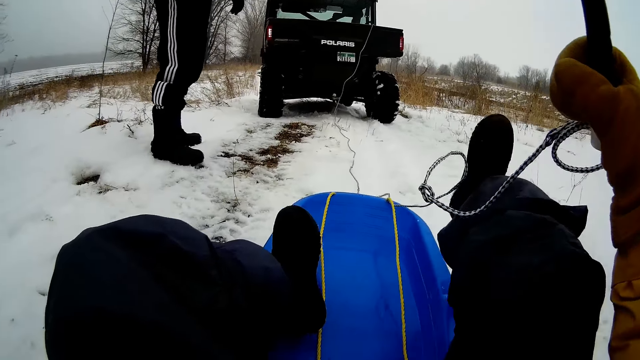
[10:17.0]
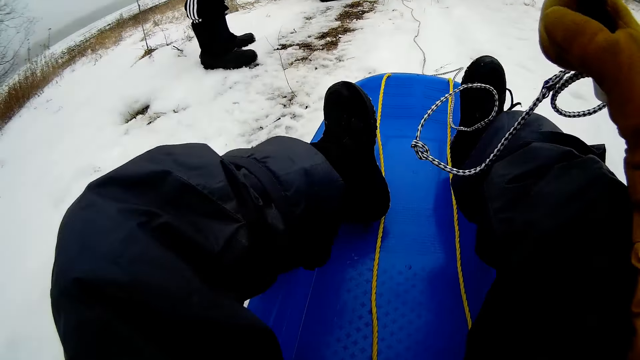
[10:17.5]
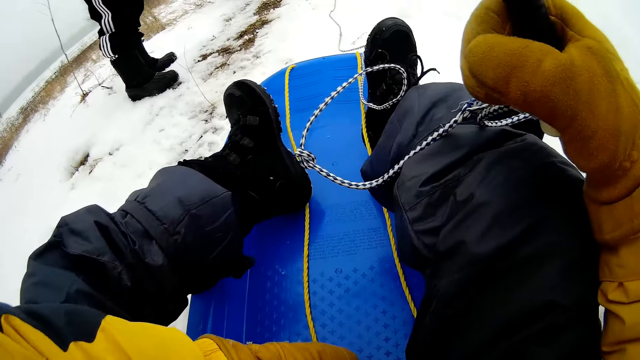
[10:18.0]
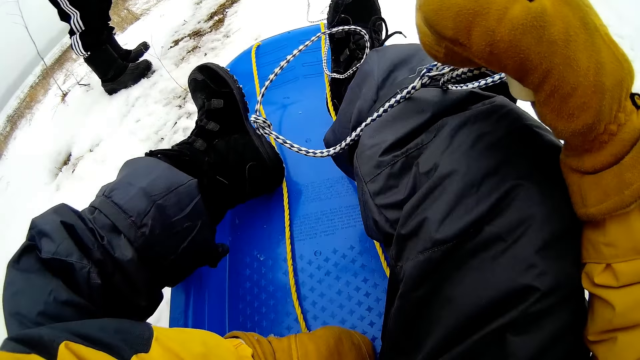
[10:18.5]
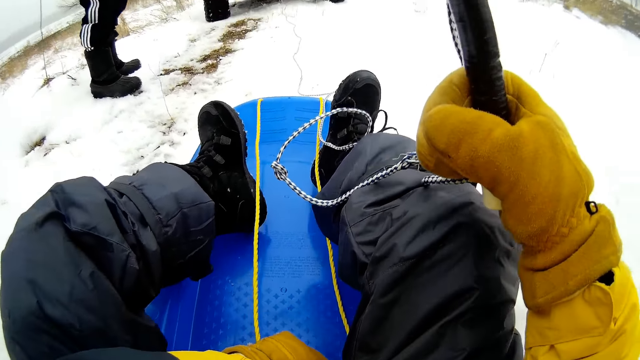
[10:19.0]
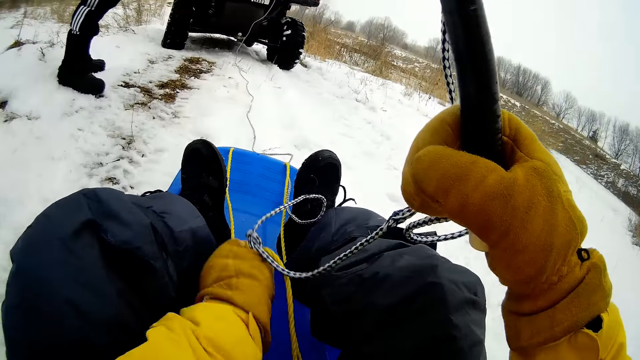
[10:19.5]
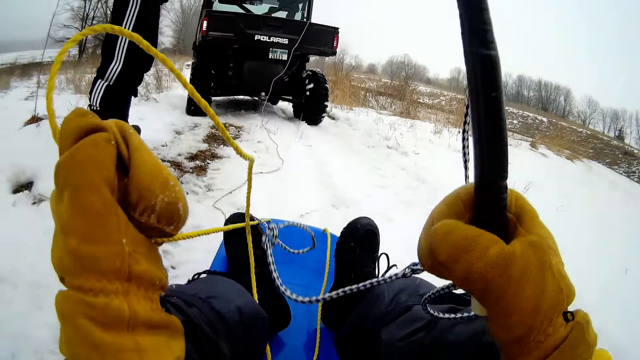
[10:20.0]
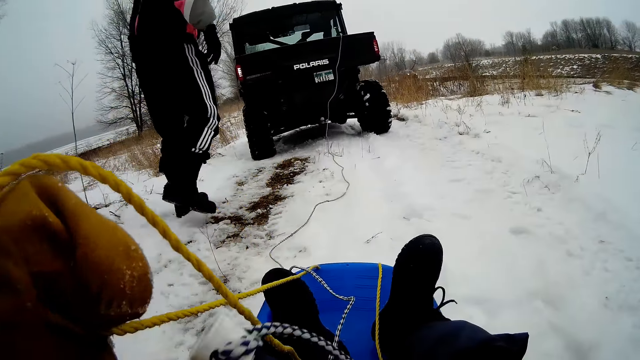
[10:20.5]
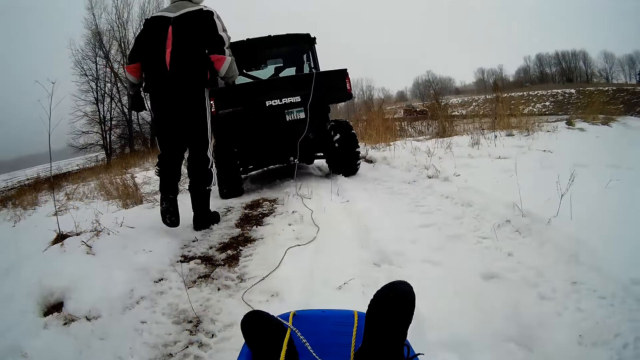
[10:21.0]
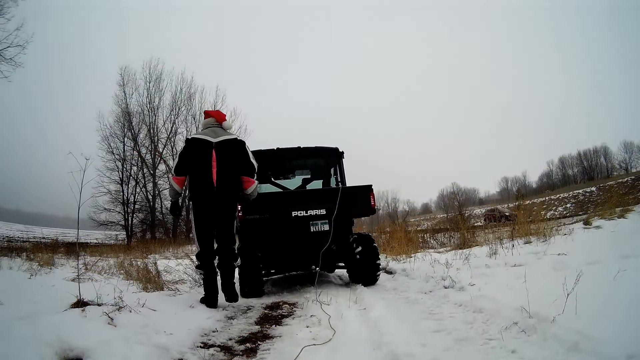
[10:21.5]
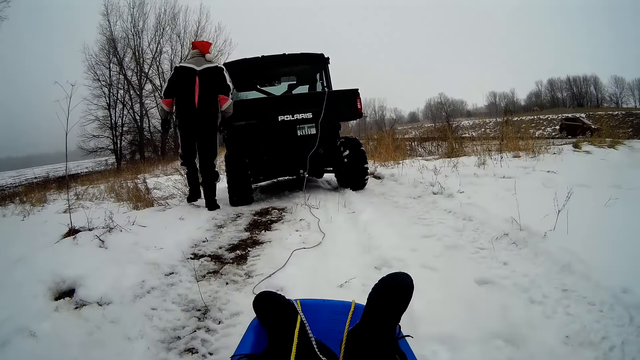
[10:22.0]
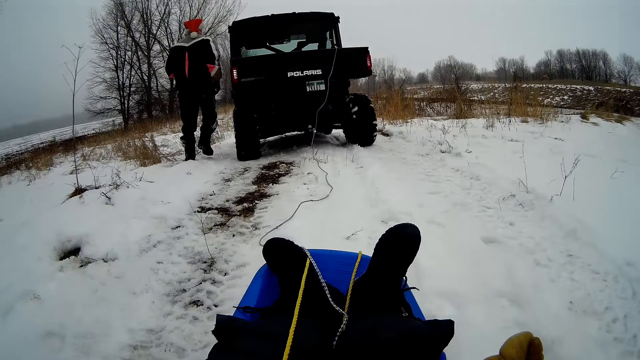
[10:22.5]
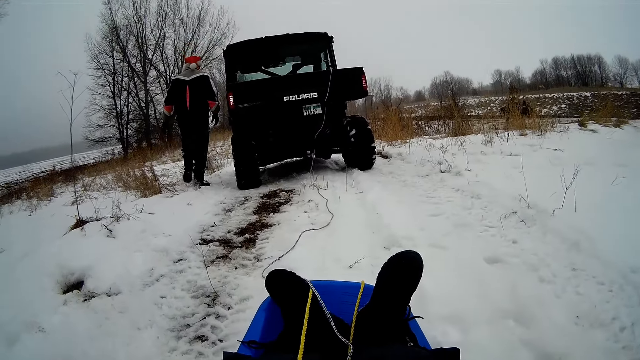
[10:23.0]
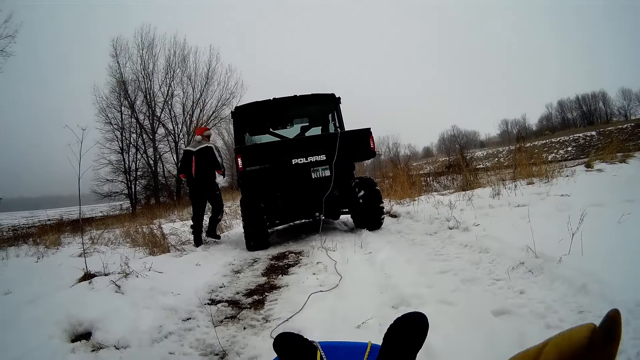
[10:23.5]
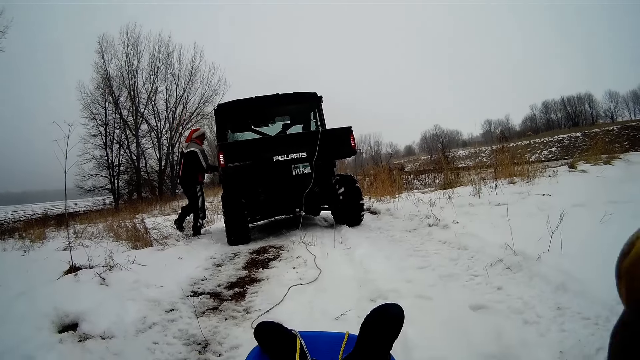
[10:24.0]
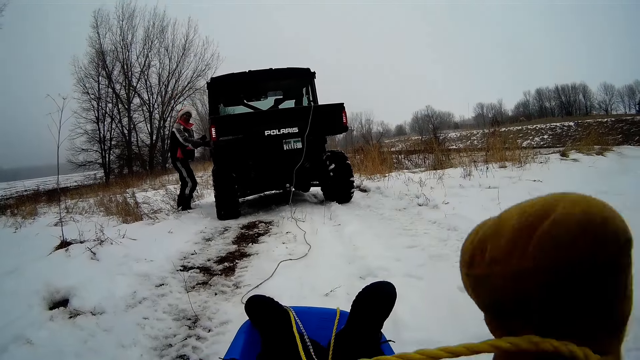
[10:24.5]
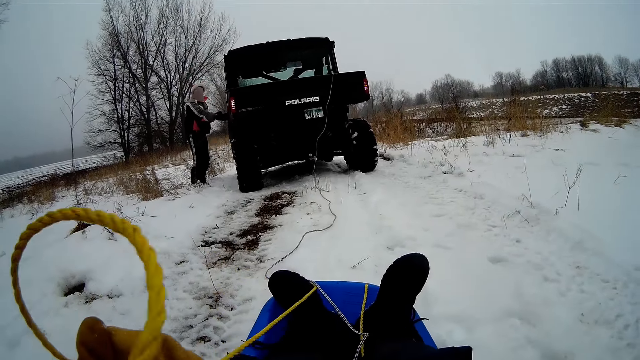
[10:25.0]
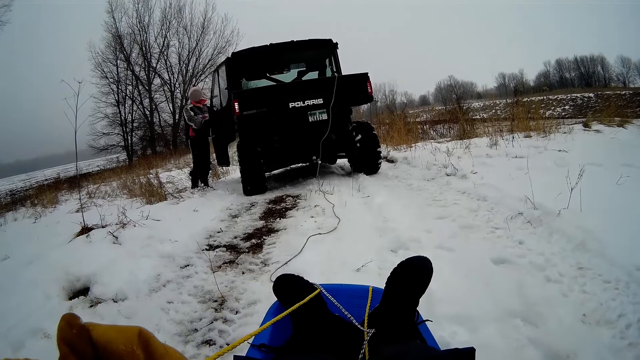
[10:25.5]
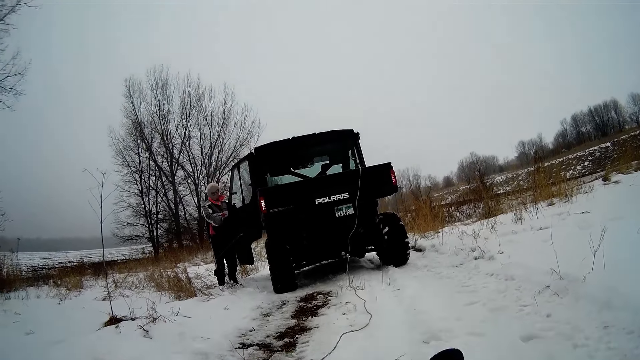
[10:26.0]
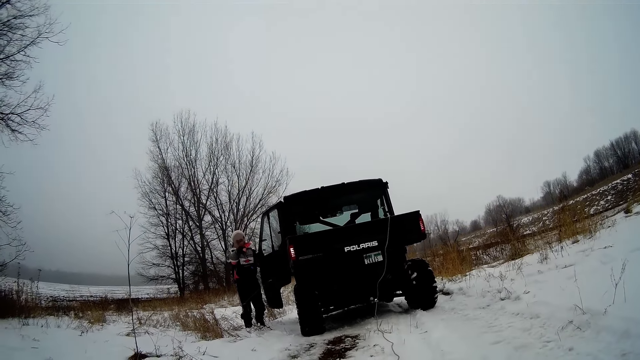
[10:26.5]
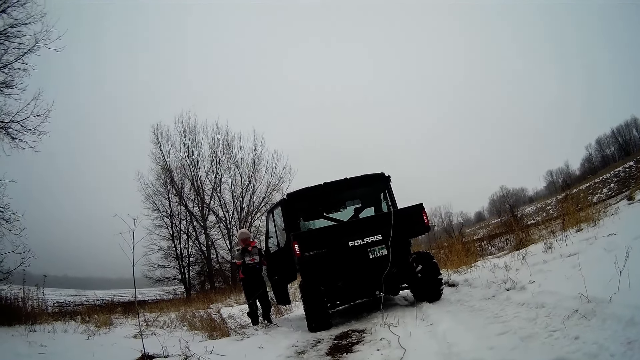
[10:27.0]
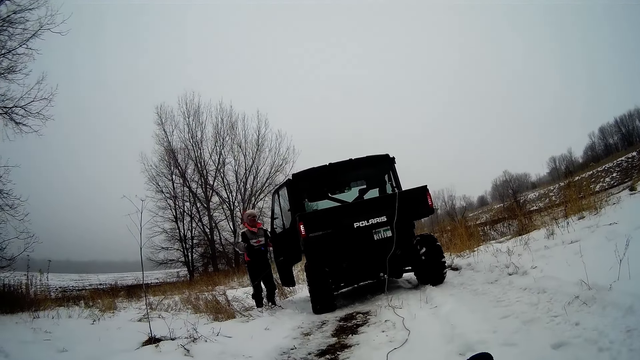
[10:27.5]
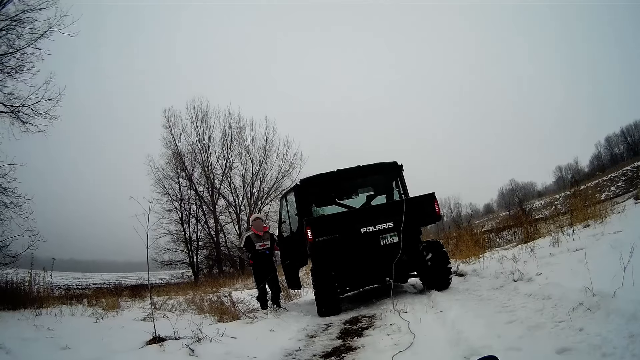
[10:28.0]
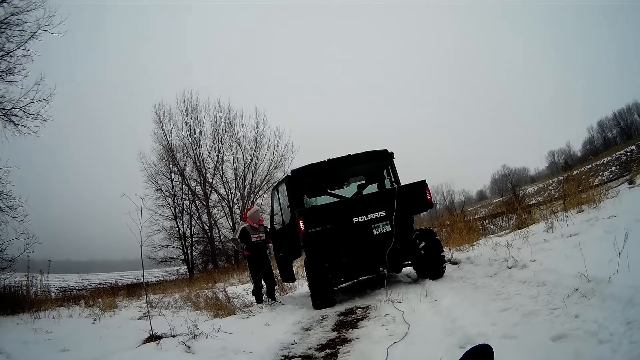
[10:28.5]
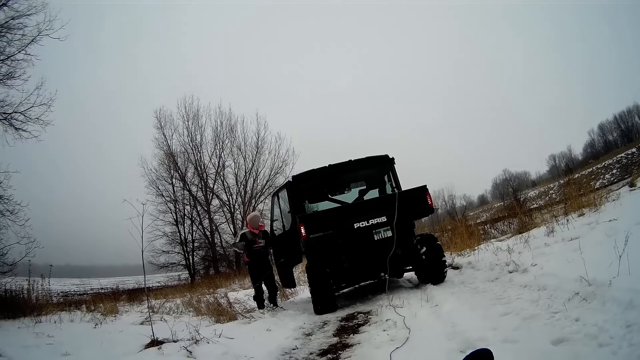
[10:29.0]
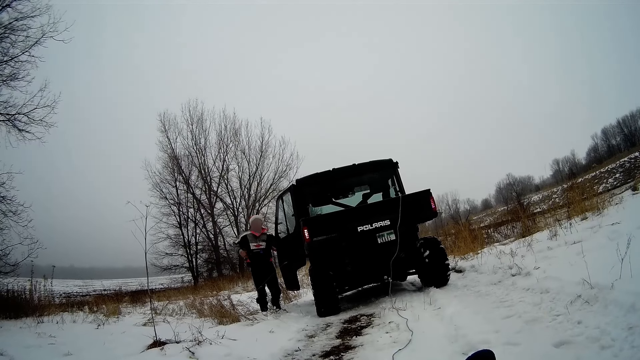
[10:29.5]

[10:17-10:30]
The camera wearer pulls the rope in the container with his left hand. A man walks to the truck. The man opens a truck door with his right hand. The camera wearer adjusts the rope. The man dialogues with the camera wearer.

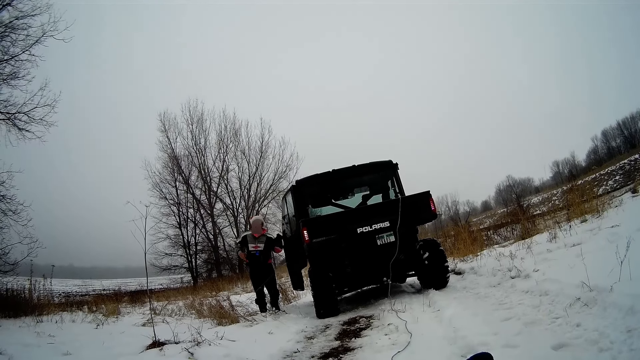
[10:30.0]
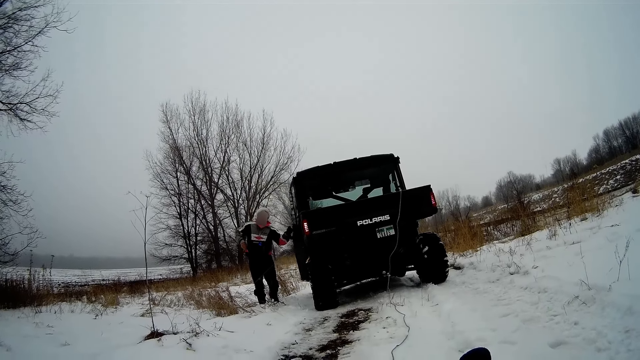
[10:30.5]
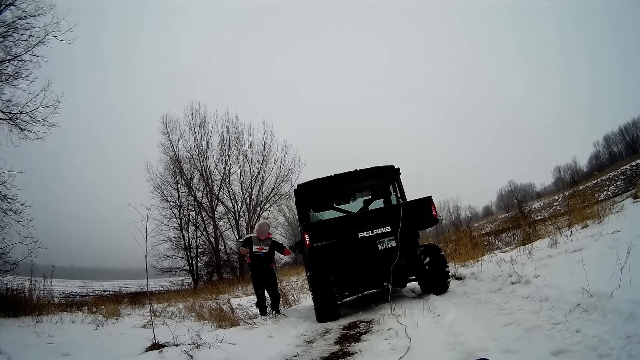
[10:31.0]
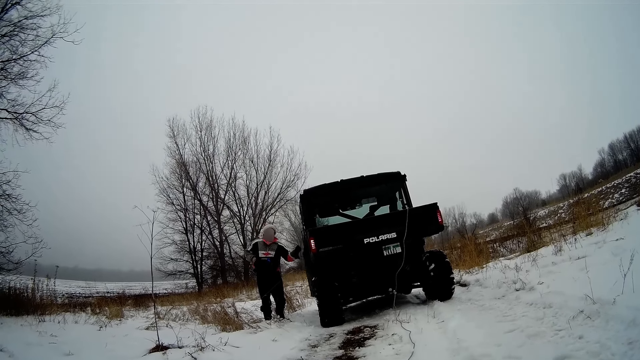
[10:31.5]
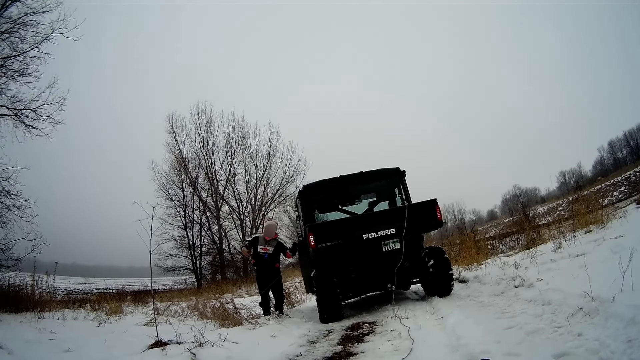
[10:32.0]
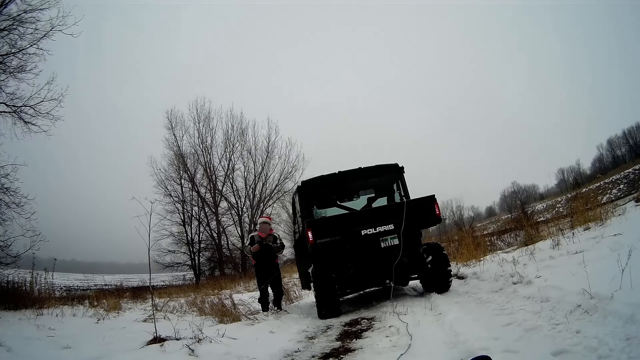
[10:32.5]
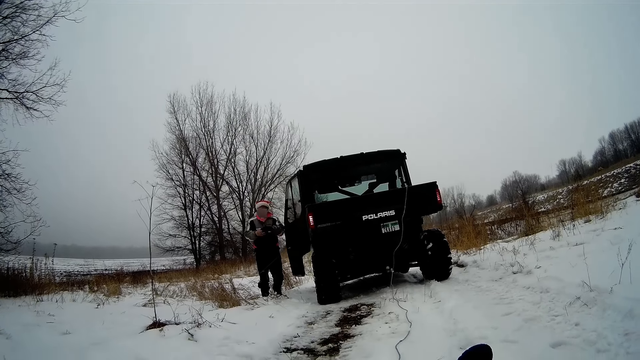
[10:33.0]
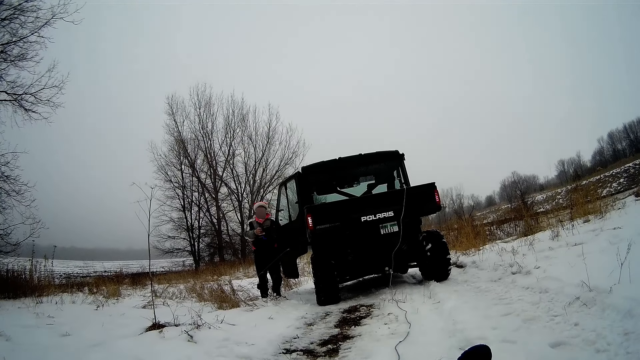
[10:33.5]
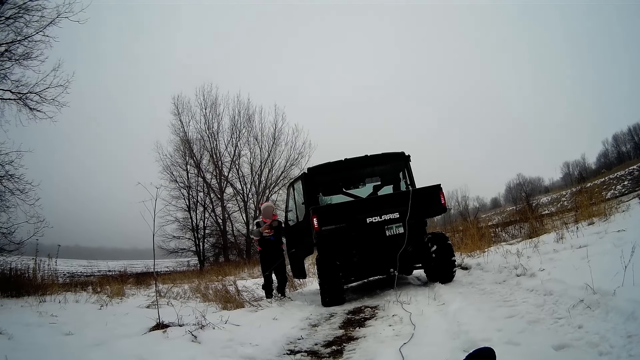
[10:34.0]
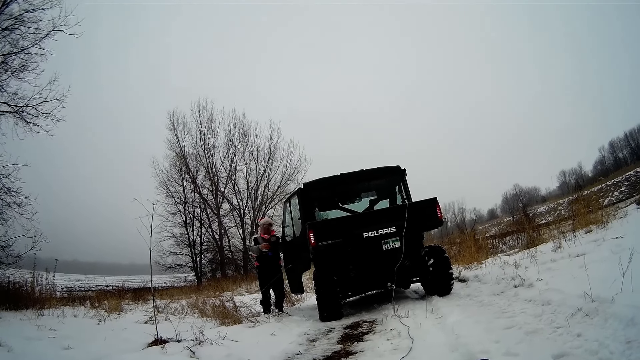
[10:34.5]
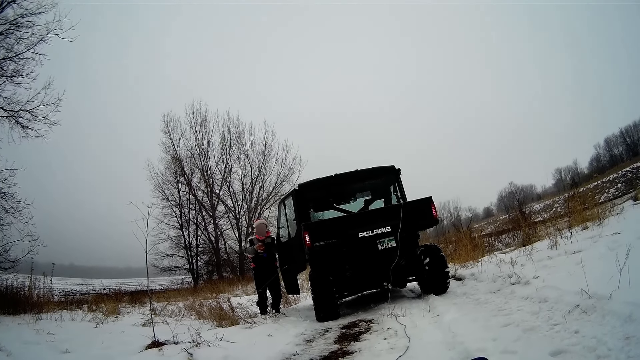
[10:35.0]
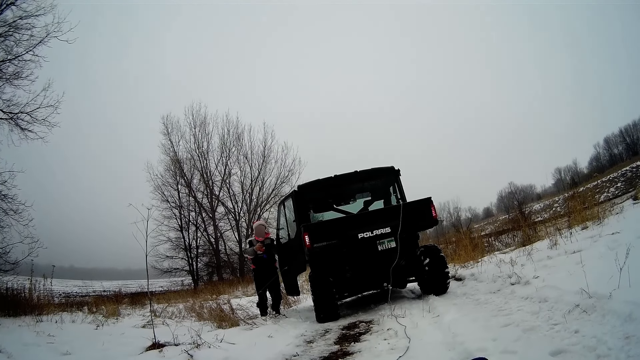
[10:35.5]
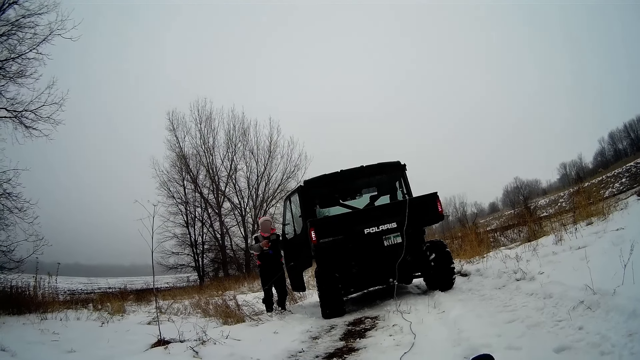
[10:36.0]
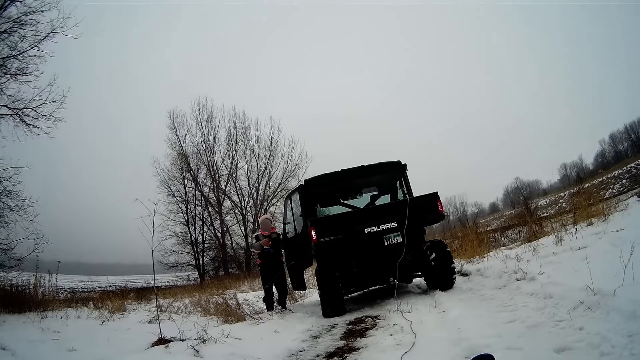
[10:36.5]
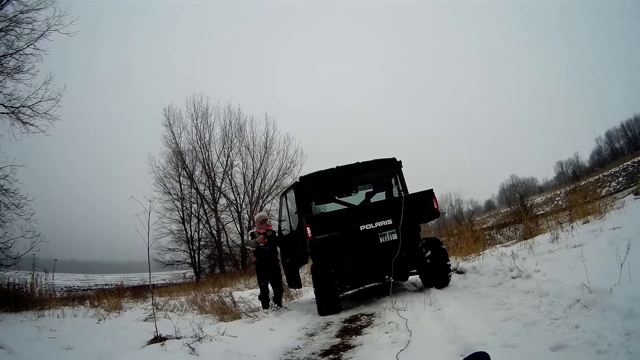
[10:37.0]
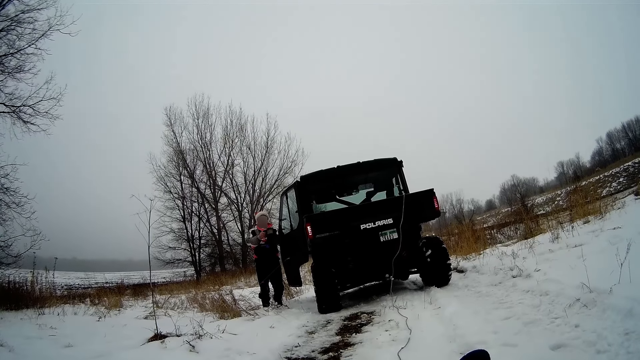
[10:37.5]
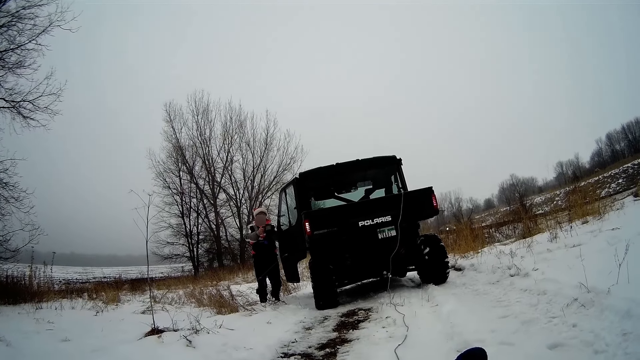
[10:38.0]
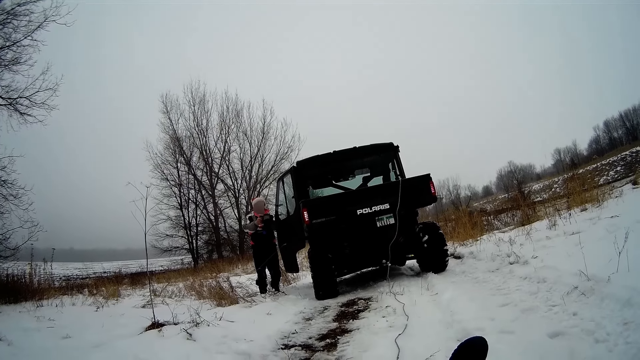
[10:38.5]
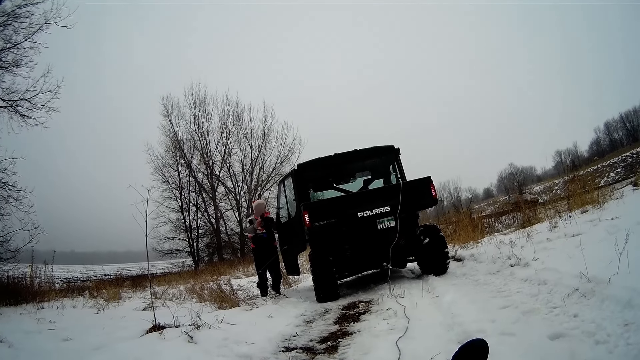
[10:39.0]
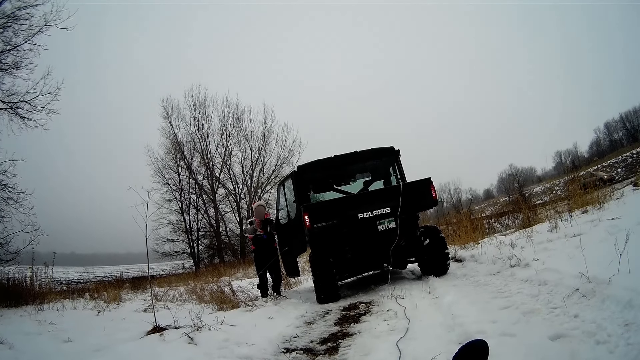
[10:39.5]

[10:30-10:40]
A man pushes the door with his left hand. The man closes the truck door. The man holds the door with his left hand. The man takes the video with the camera and opens the truck door.
